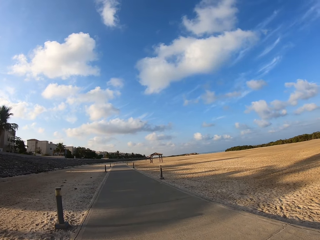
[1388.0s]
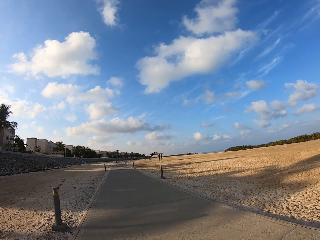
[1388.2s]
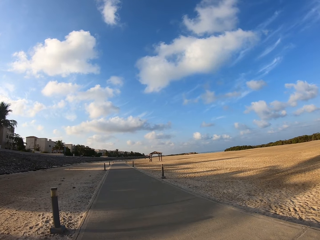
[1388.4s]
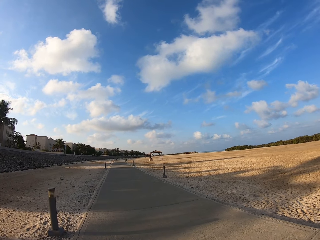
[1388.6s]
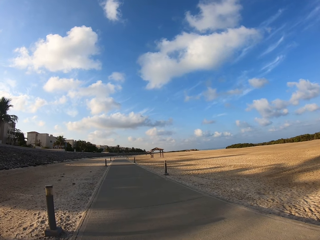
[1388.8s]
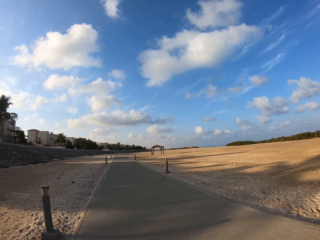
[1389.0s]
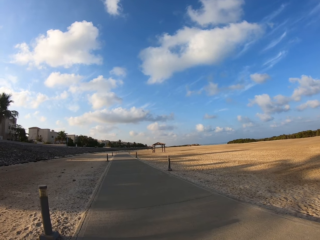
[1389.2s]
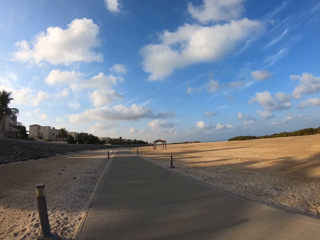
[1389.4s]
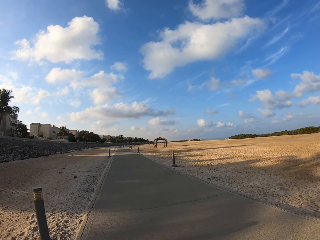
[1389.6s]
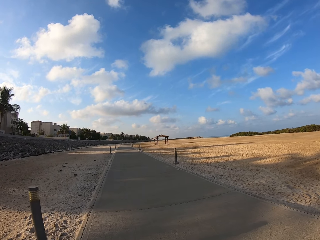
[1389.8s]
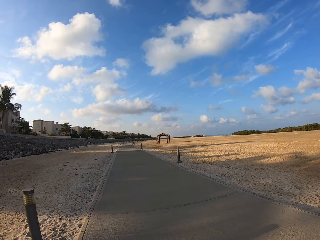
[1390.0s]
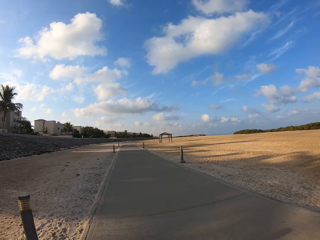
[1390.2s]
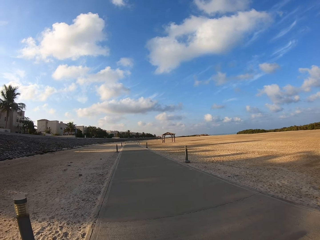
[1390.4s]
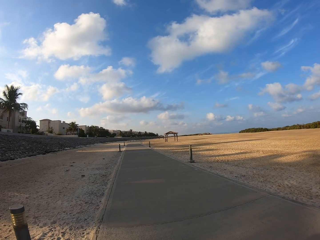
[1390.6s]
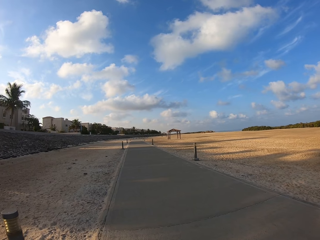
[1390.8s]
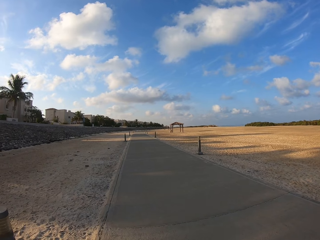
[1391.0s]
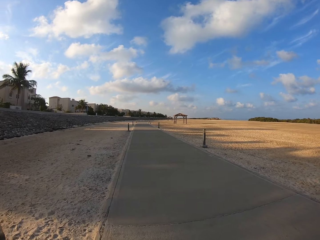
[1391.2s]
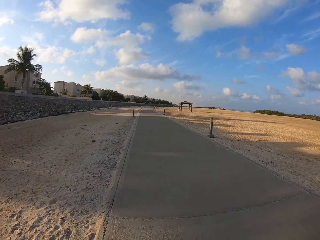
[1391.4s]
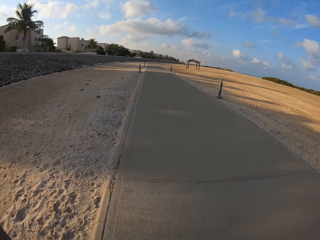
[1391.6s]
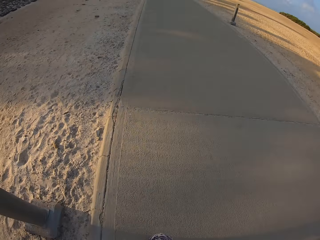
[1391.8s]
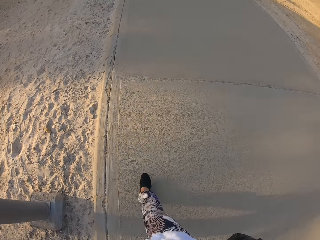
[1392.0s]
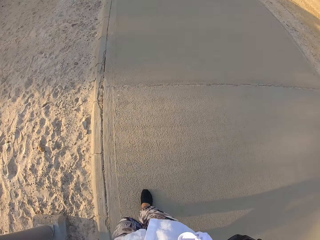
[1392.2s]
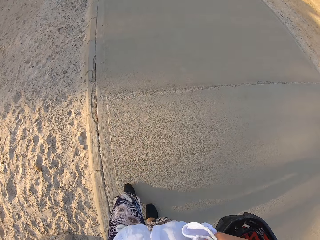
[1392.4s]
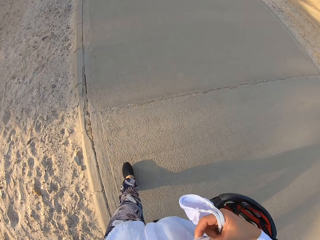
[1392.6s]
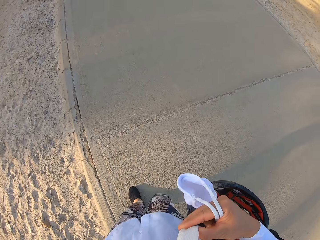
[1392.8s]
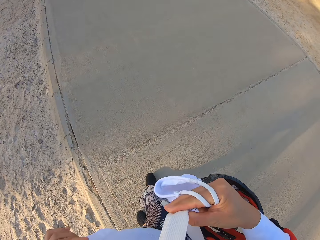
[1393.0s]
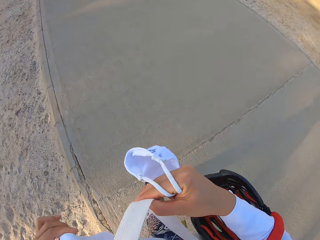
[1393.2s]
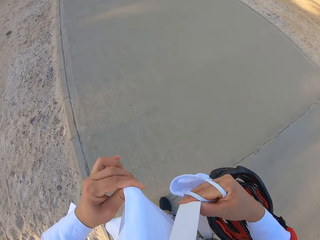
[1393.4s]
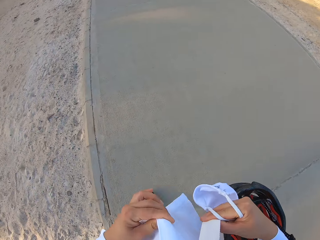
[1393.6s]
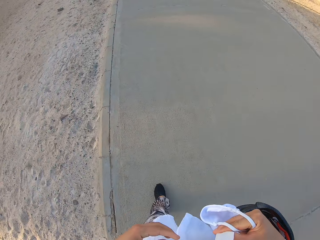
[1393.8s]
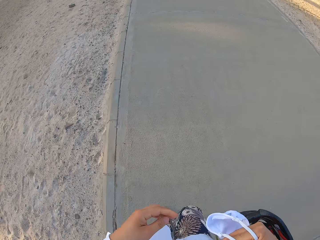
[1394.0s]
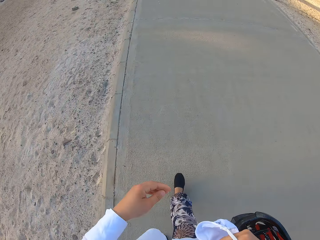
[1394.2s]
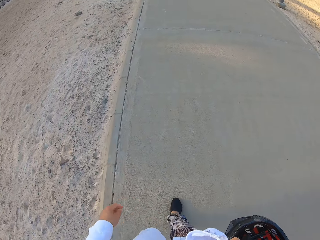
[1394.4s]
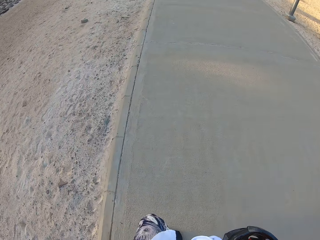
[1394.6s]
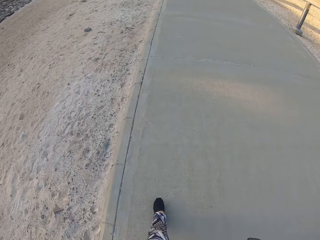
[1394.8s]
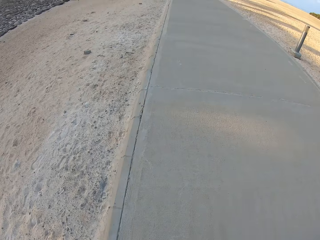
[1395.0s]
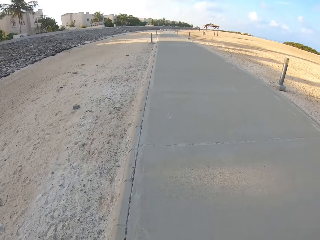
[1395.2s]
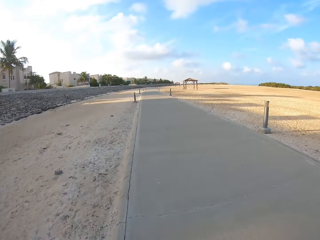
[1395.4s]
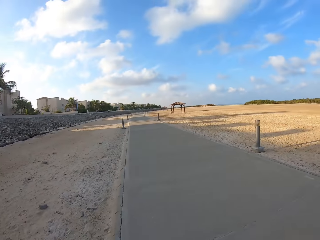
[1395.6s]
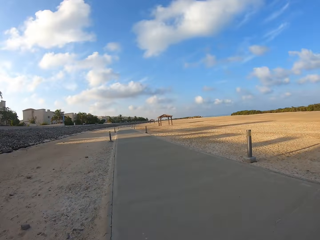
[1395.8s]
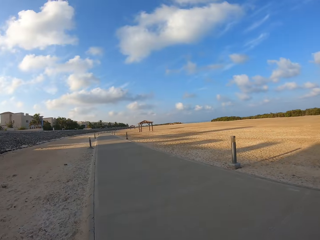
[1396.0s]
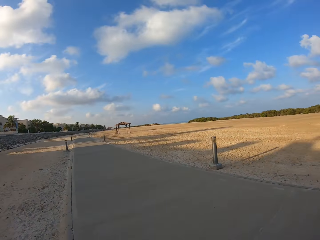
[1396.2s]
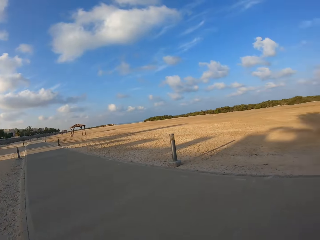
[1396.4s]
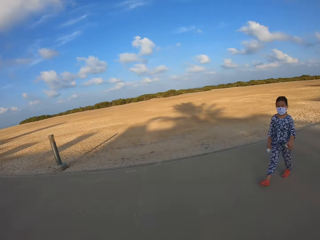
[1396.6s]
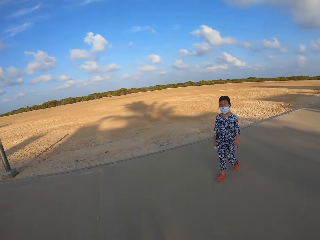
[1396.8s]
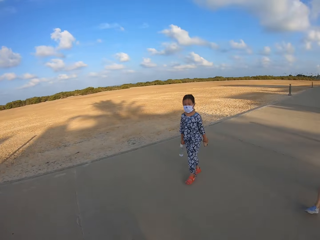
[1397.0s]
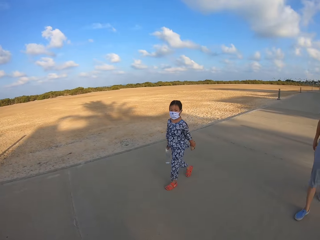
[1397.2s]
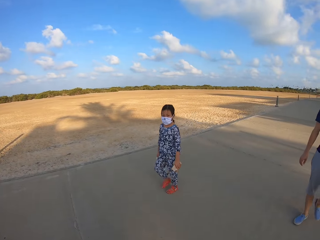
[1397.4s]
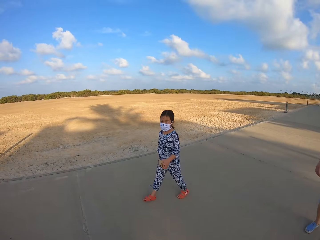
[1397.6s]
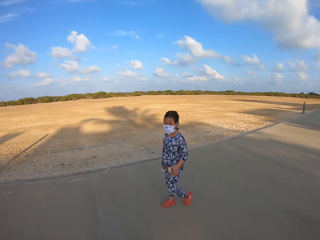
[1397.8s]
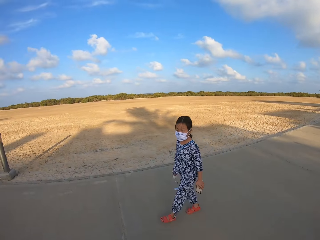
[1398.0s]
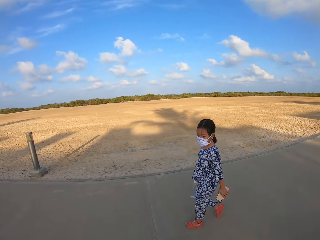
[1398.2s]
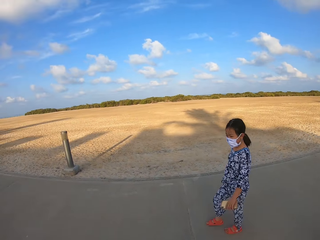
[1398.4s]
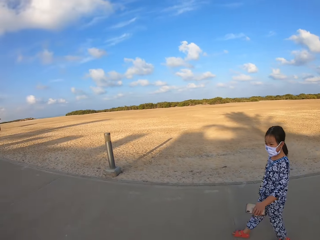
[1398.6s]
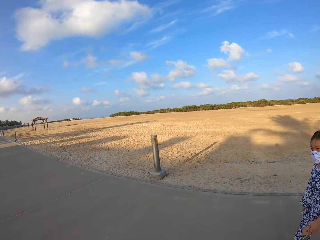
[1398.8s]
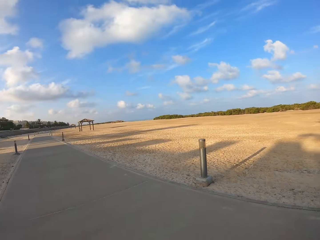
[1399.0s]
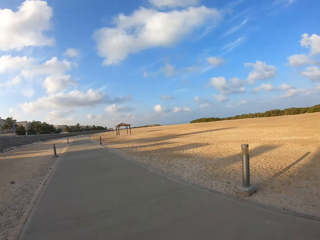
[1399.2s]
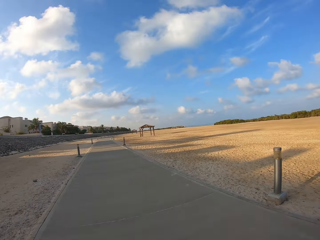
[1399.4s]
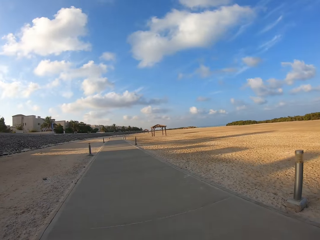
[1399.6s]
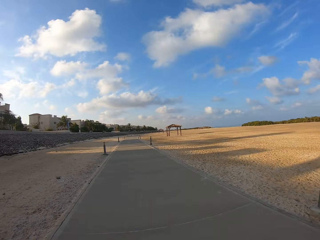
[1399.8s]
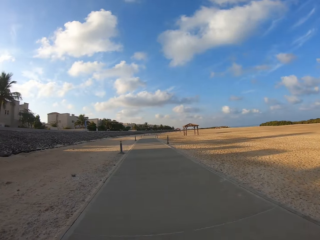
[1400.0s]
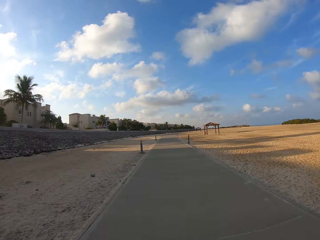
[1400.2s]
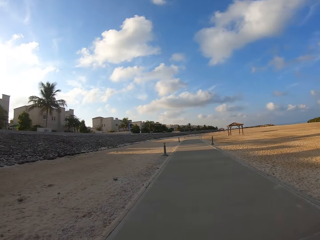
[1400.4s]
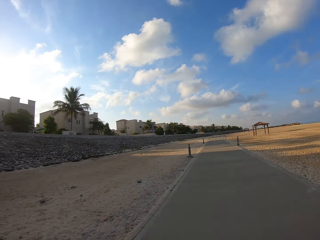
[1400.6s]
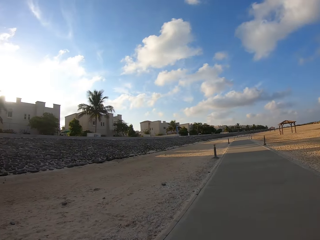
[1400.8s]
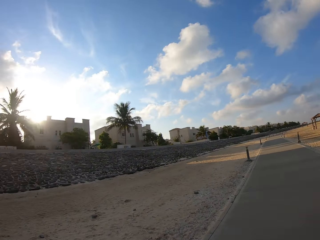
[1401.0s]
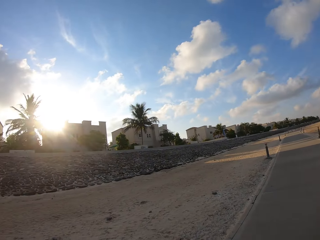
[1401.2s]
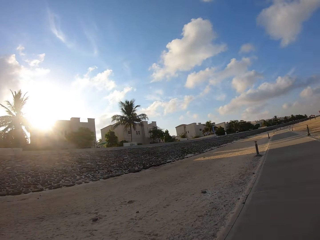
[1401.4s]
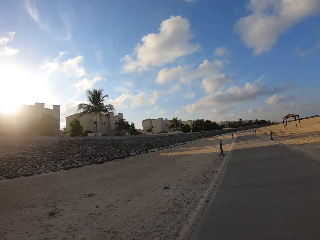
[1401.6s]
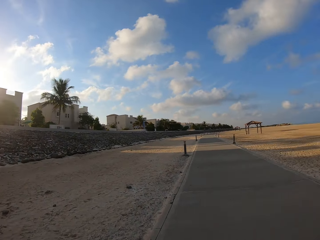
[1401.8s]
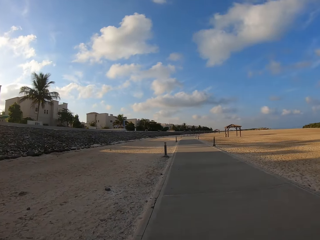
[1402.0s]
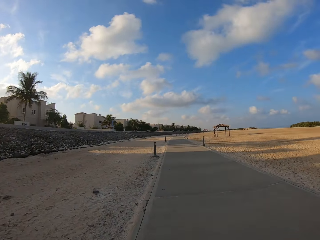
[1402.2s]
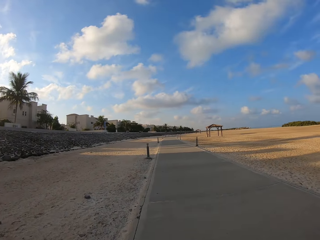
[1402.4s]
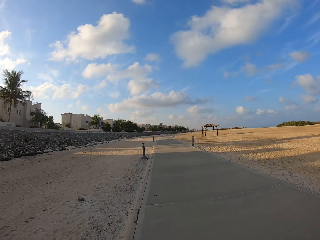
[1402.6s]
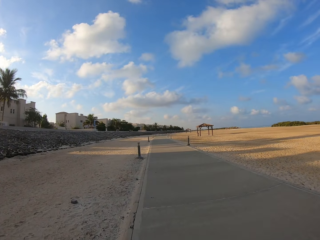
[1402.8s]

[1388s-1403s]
The camera wearer holds a helmet on his arm. He holds masks. He looks around. A person and another person walk on the sidewalk. The camera wearer walks on the sidewalk.

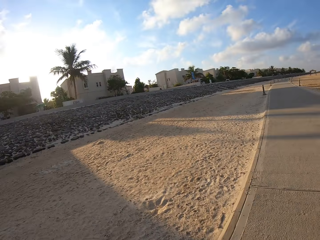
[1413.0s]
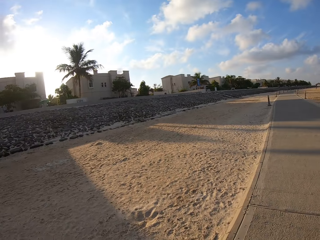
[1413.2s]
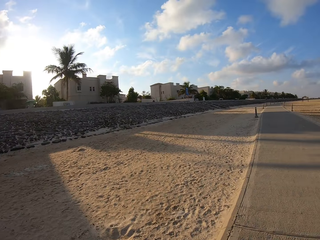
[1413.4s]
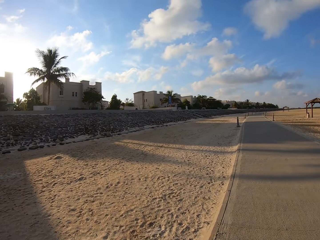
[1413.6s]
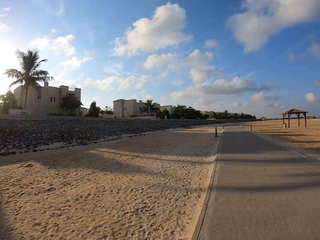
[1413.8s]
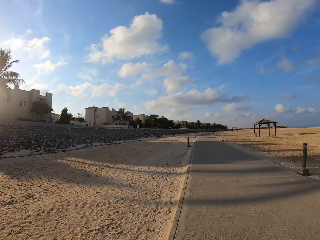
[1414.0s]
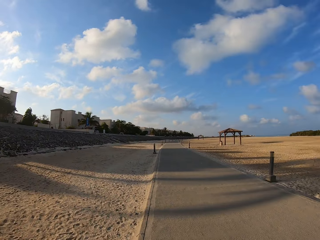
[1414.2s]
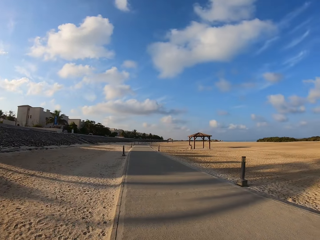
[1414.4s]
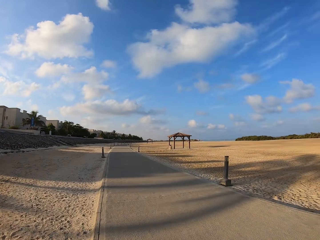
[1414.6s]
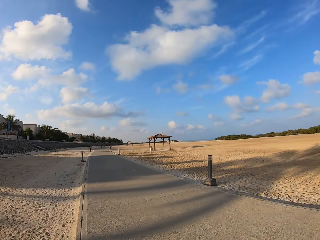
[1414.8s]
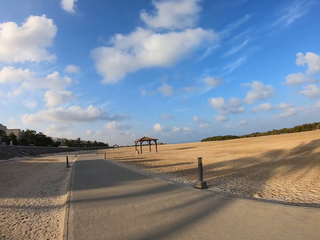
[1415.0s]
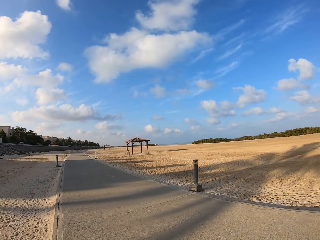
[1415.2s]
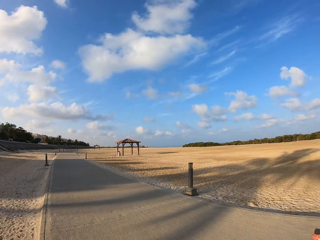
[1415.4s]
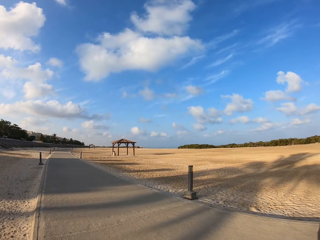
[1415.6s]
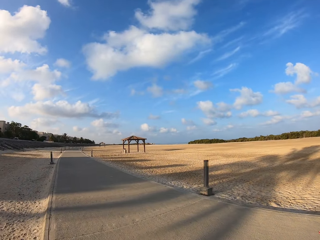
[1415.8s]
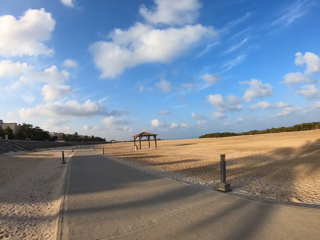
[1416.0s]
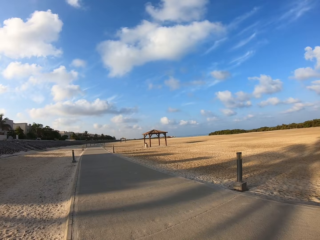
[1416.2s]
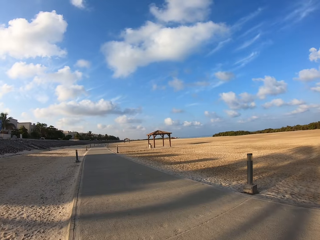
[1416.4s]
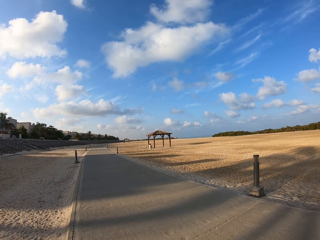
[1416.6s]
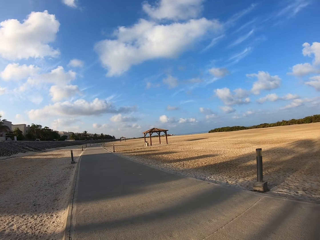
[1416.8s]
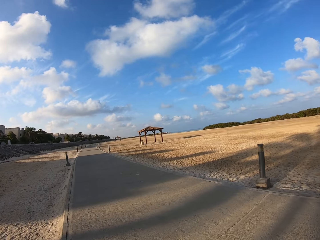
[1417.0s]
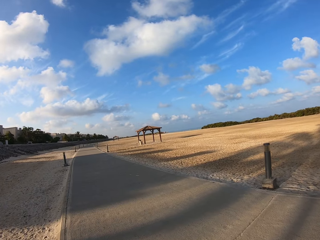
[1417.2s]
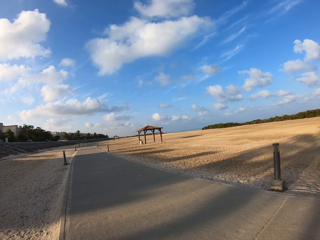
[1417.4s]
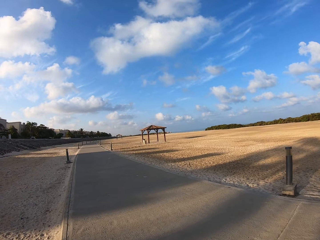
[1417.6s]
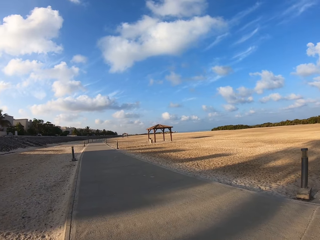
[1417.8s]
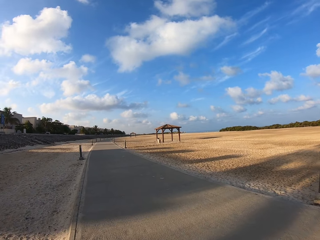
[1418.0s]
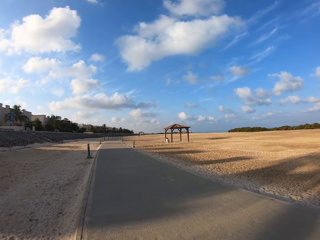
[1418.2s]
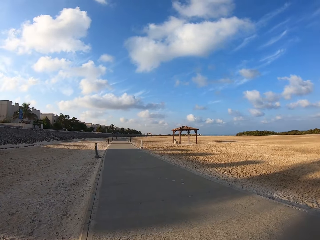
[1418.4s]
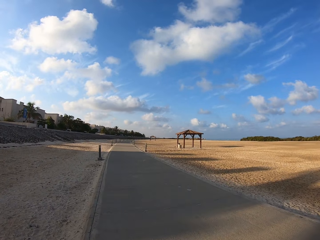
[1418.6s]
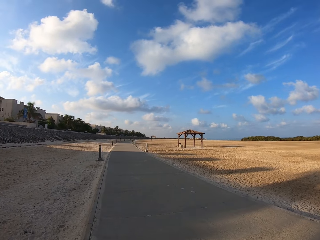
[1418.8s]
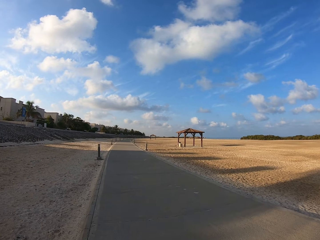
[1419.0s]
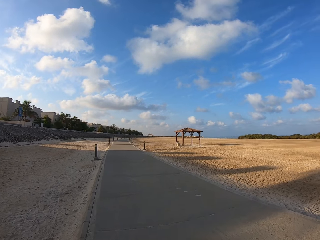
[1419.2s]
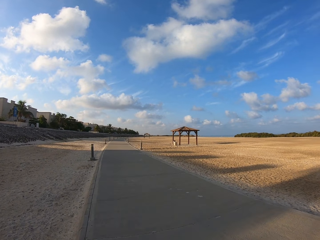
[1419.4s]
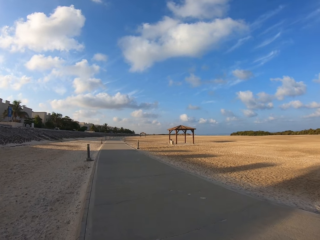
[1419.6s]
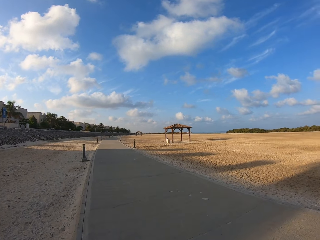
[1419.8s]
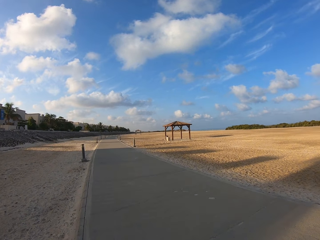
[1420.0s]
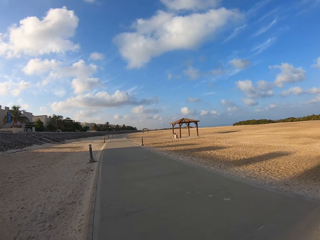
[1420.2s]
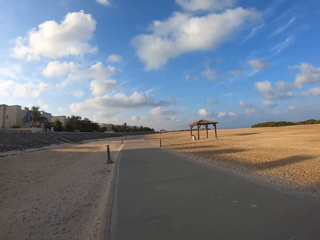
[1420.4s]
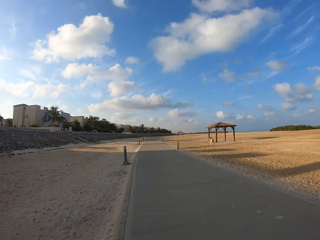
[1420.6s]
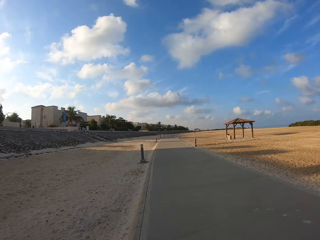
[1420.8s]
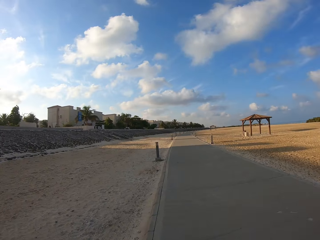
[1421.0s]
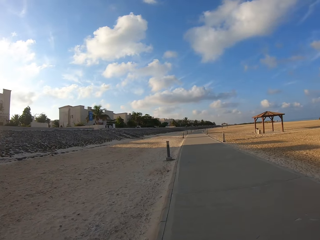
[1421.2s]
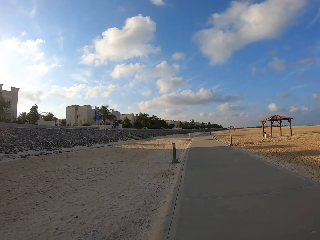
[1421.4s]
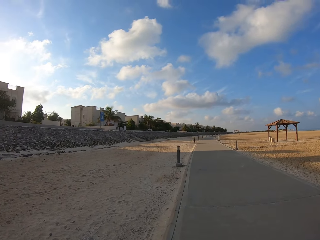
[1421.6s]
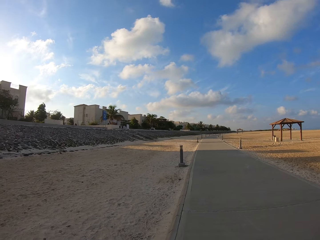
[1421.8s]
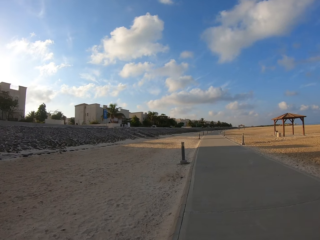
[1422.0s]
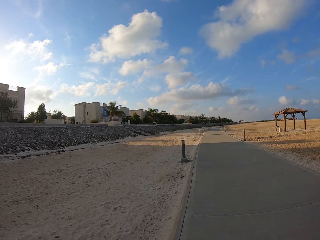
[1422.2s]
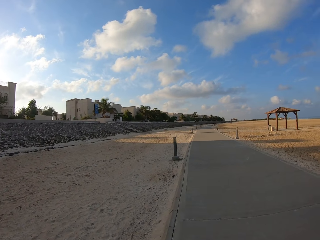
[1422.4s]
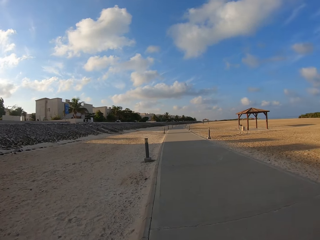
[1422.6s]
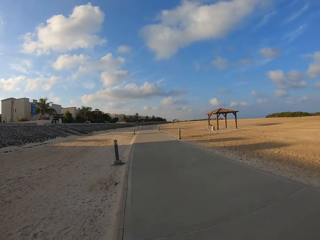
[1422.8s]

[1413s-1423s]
The camera wearer walks.
